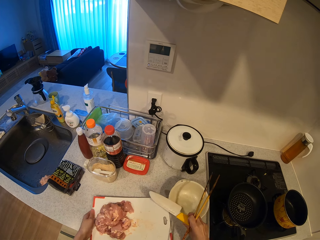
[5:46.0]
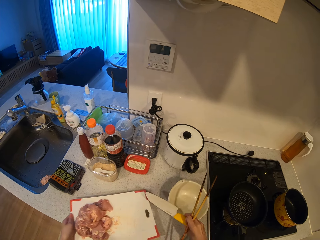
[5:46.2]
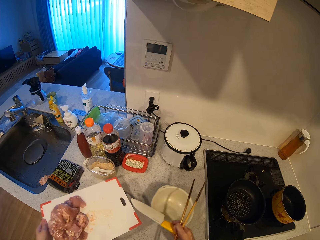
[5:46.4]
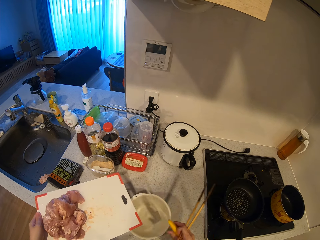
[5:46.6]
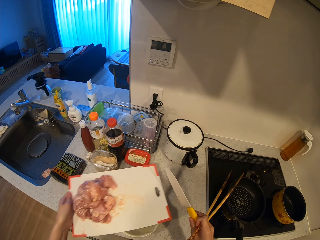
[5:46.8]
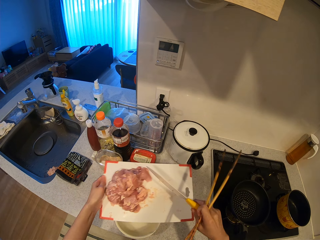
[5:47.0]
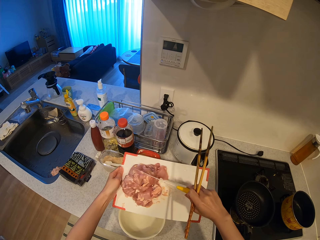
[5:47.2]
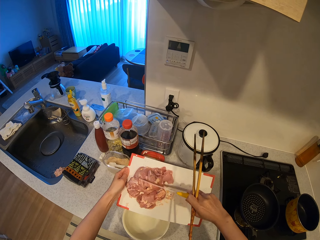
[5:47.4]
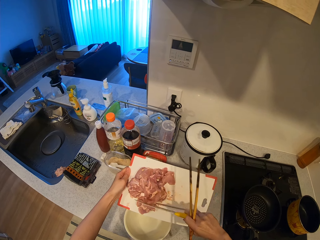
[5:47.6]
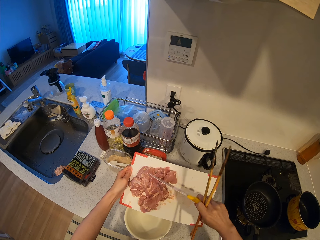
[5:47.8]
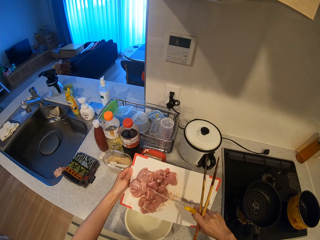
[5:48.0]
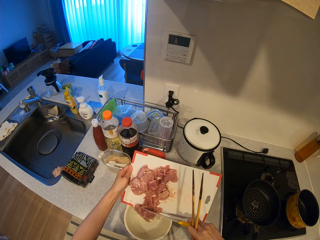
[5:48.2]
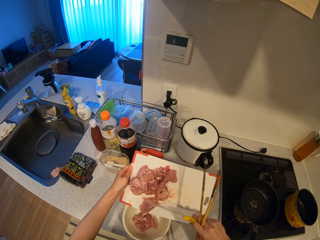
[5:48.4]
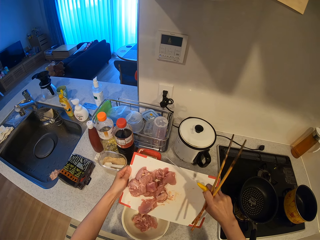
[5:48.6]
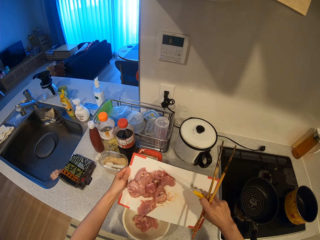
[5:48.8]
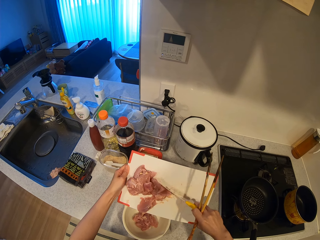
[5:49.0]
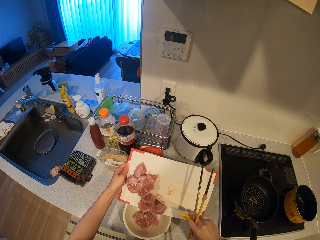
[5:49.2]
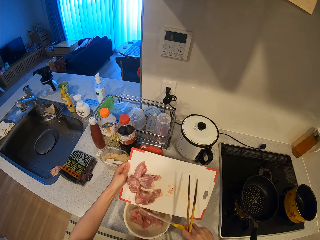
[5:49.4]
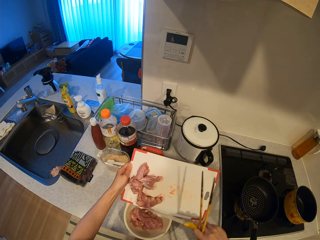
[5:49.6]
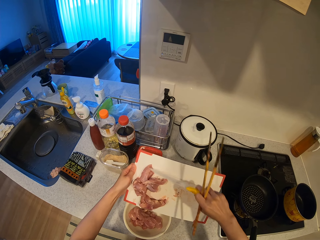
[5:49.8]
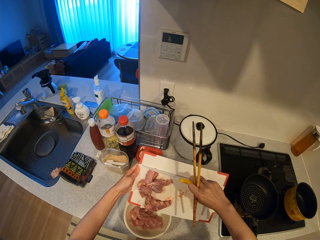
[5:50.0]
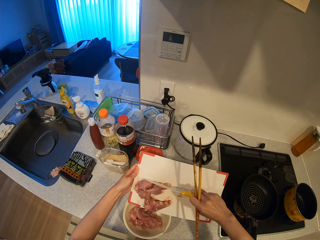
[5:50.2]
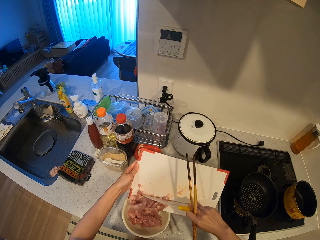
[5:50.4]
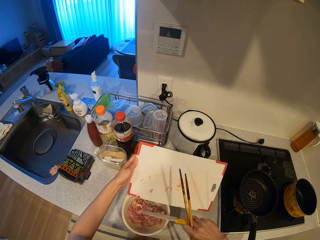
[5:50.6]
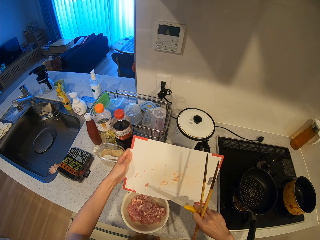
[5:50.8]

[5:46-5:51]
The camera wearer moves a bowl under the chopping board with her right hand. She slides the pieces of meat from the chopping board into the bowl with the knife.

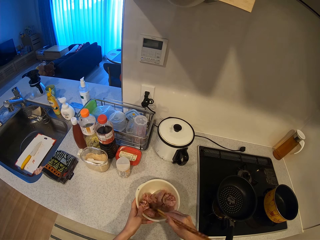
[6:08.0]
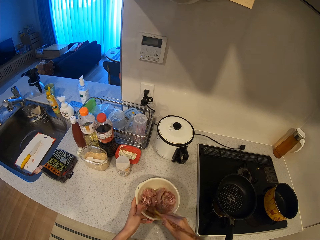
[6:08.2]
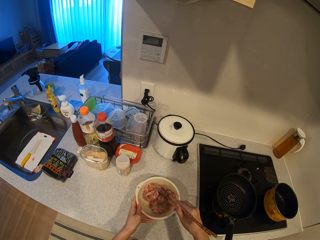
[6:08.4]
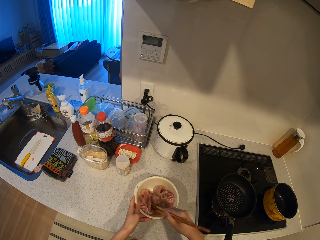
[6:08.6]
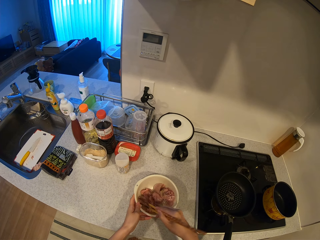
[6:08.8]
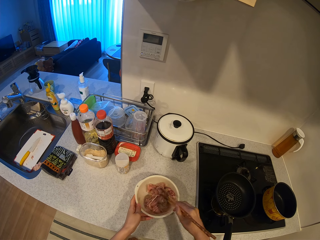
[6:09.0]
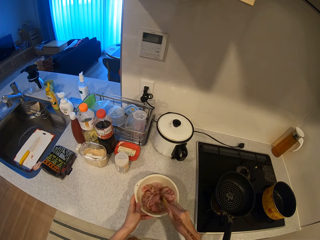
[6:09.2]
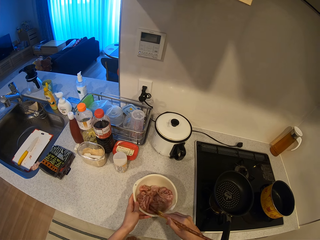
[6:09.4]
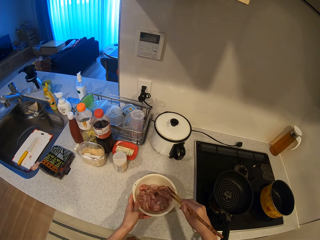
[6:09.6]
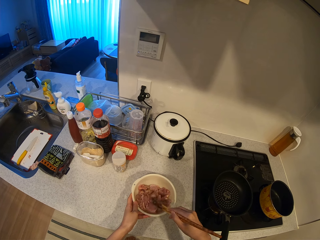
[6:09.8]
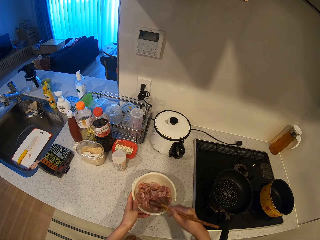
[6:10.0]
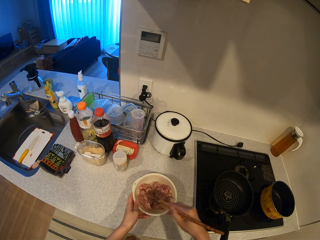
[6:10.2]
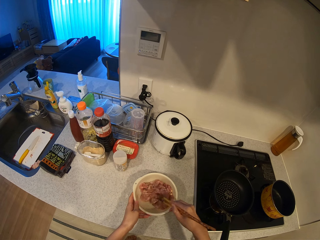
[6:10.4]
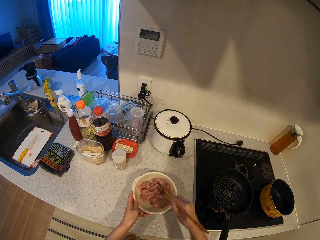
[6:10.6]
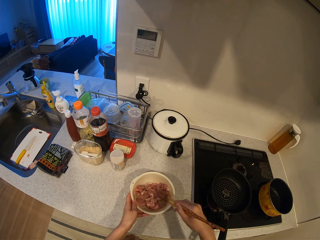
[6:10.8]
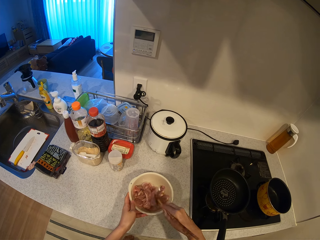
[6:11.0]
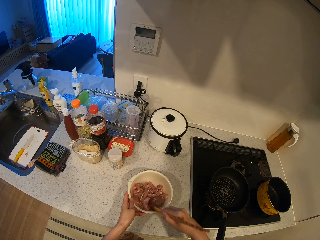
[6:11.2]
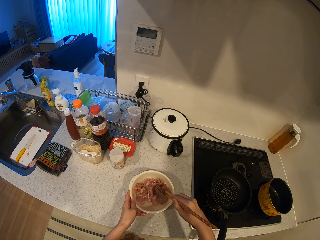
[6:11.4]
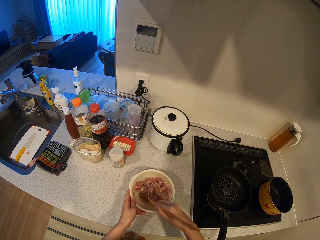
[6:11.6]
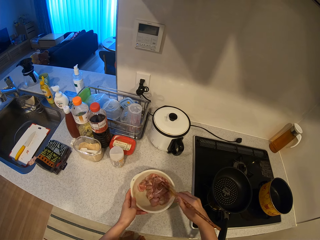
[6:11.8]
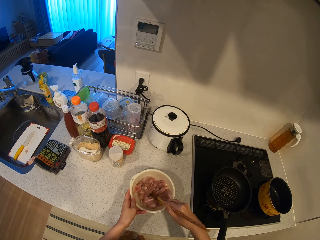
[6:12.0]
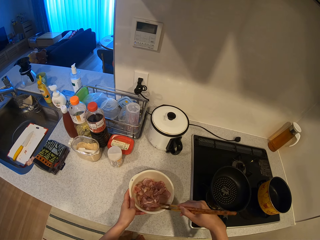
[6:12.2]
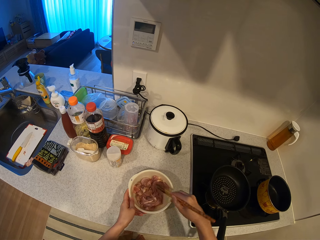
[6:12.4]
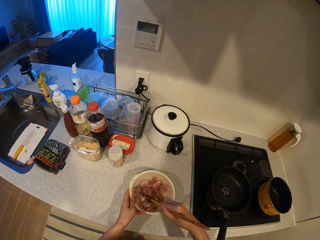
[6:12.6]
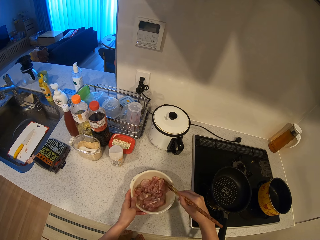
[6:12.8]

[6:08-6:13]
The camera wearer stirs the meat.

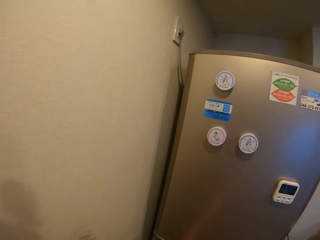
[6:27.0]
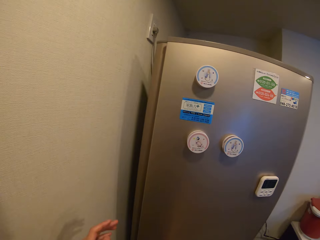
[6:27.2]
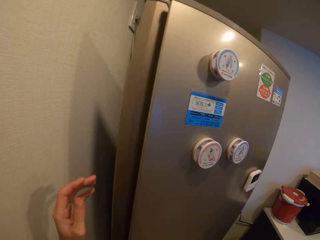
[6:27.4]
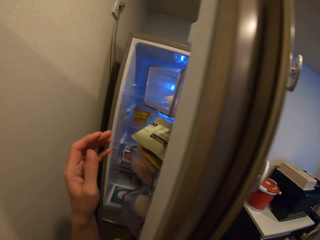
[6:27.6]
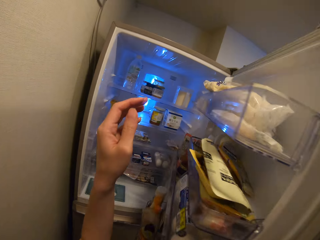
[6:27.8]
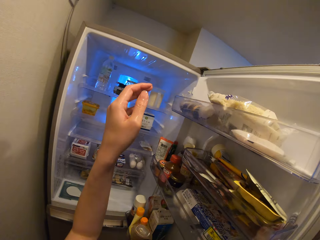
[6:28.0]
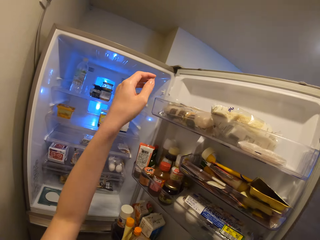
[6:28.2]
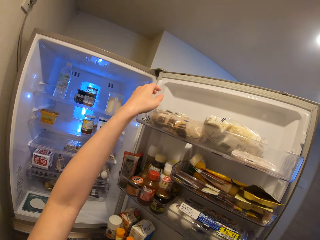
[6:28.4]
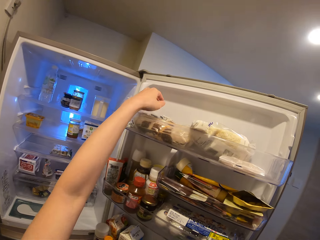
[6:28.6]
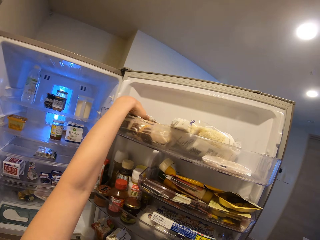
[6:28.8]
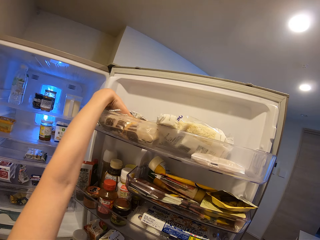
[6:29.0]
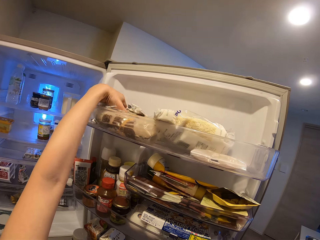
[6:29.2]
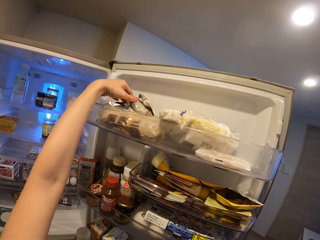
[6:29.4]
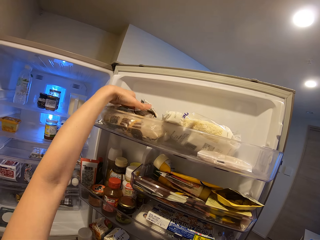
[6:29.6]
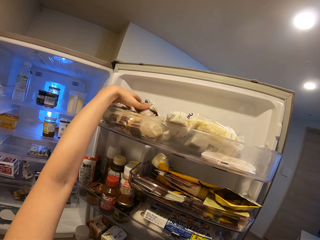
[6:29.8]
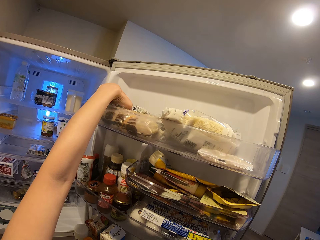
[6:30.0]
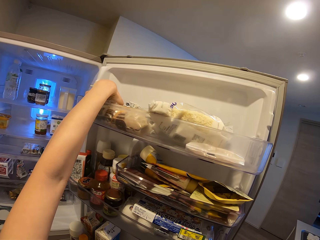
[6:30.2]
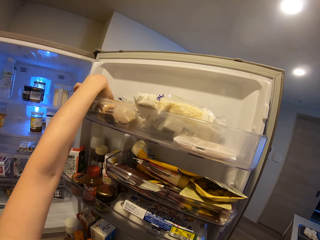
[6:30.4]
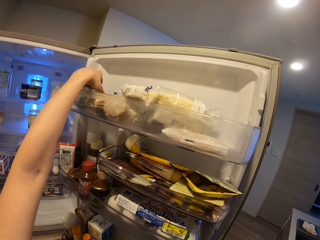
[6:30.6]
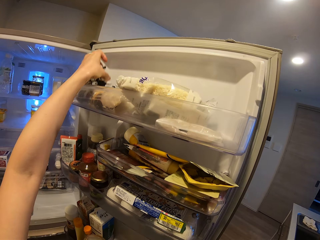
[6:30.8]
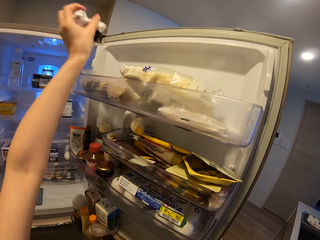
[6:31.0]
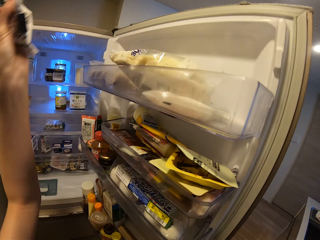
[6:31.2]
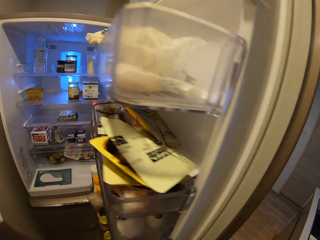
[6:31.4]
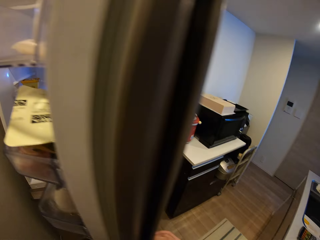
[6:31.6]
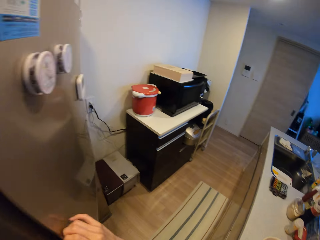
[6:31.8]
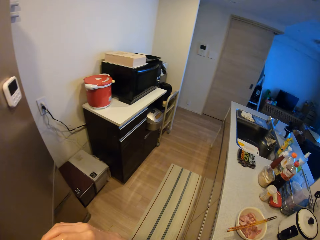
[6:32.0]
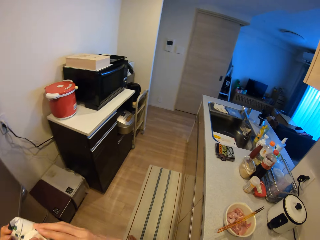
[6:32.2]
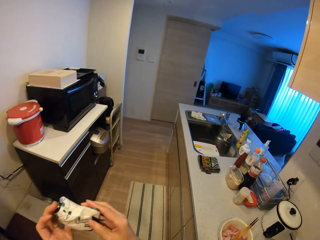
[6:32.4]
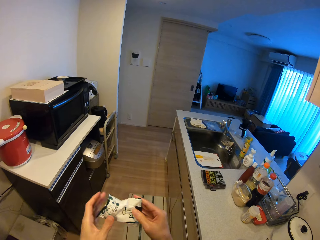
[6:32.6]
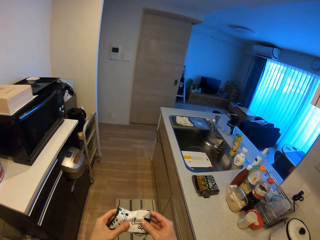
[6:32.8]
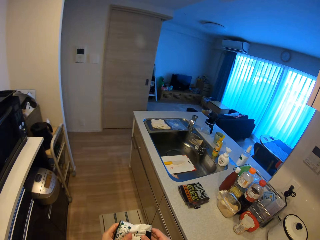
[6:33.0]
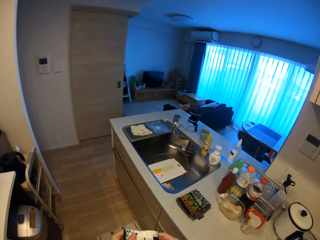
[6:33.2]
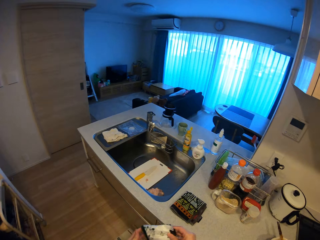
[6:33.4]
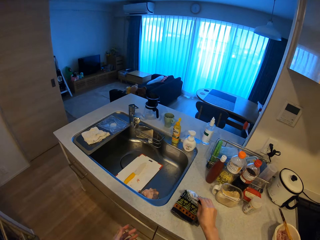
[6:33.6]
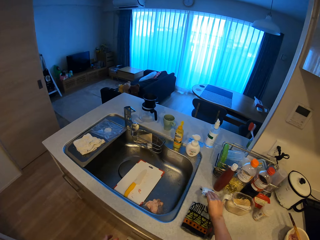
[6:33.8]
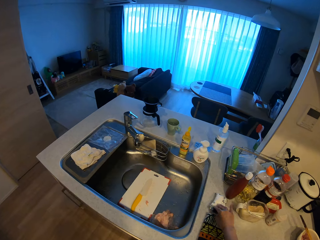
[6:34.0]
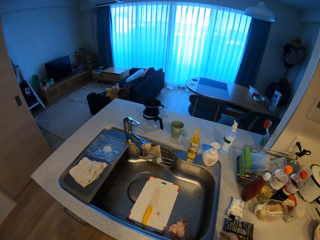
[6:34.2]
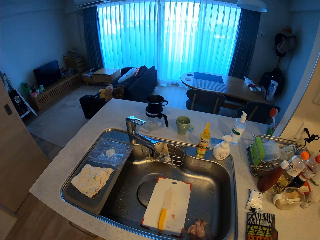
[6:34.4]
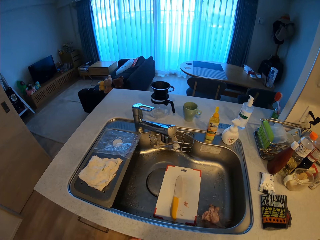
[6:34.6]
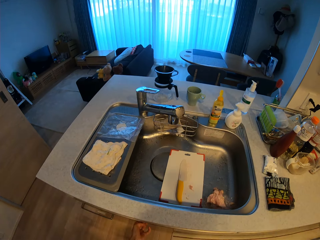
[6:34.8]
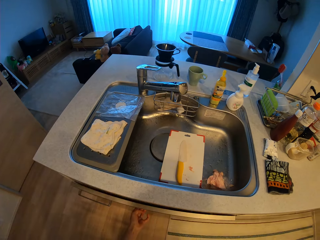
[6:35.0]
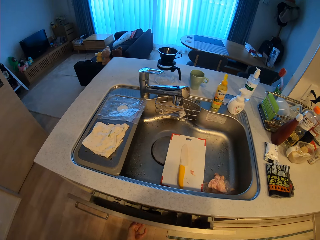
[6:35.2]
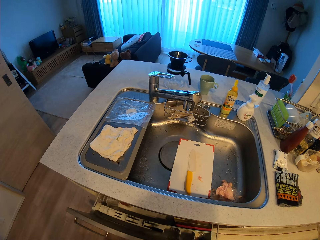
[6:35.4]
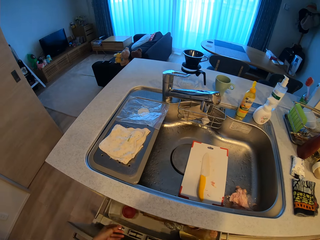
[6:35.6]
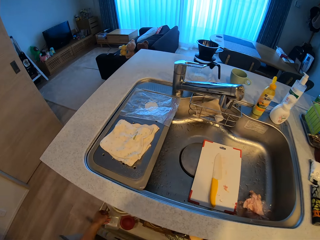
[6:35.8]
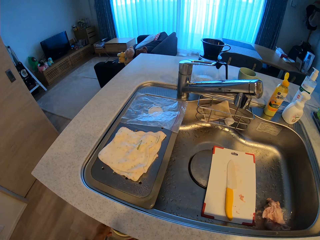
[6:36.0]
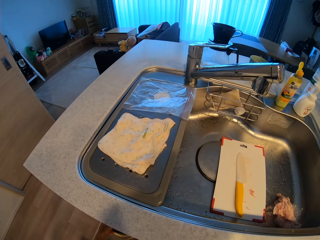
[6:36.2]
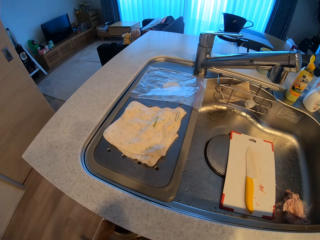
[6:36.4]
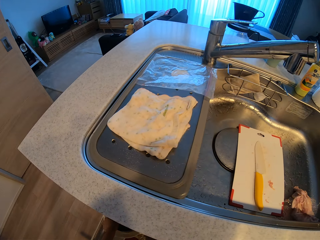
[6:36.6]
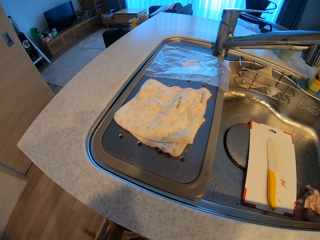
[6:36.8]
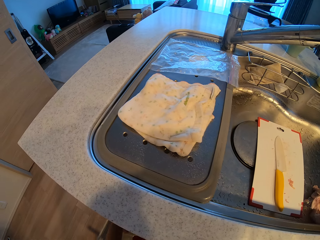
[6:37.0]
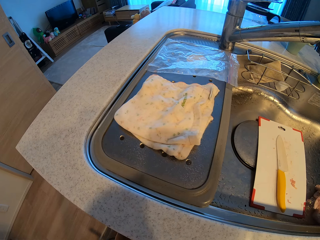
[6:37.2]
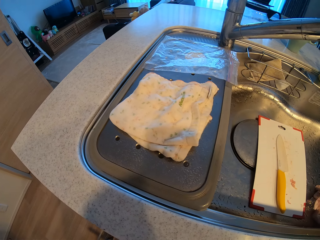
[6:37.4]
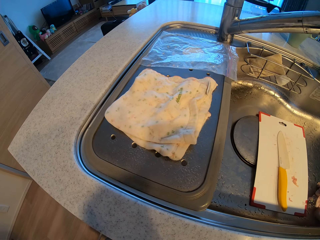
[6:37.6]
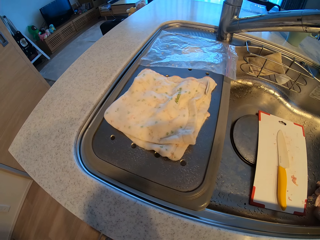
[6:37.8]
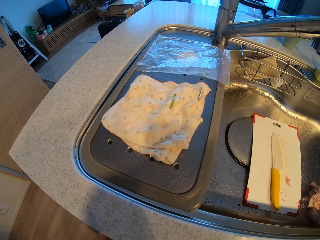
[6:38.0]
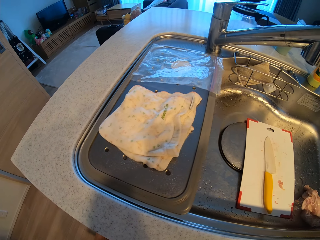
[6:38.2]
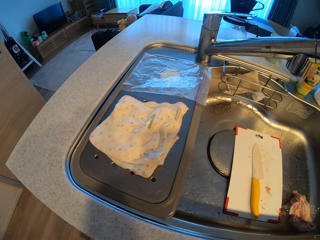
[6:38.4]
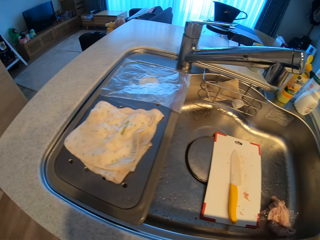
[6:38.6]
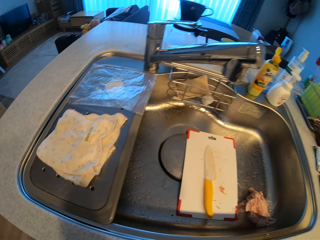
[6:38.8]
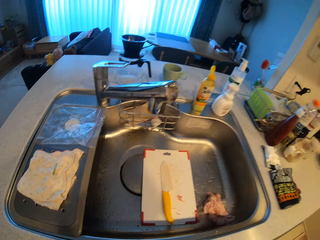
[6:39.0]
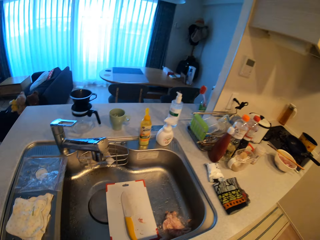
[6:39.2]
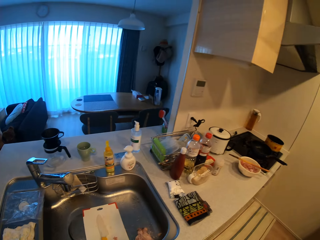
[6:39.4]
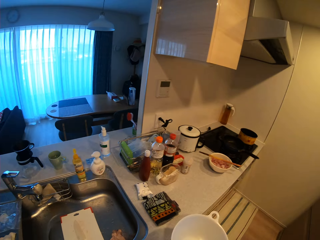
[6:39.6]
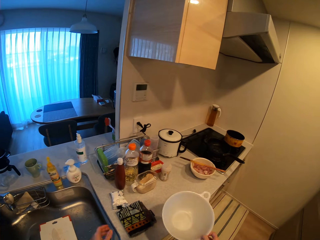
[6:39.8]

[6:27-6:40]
The camera wearer walks. She opens the fridge. She picks up a baking powder from the refrigerator with her left hand. She closes the refrigerator with her right hand. She walks around. She drops the baking powder on the slab. She pulls out a drawer from the kitchen slab with her left hand. She takes out a bowl from the drawer with her right hand. She looks around.
